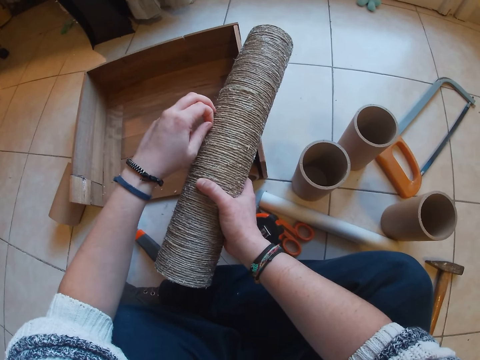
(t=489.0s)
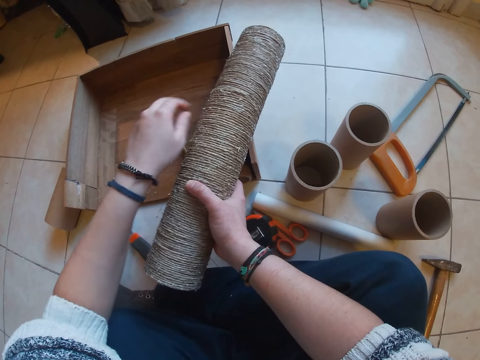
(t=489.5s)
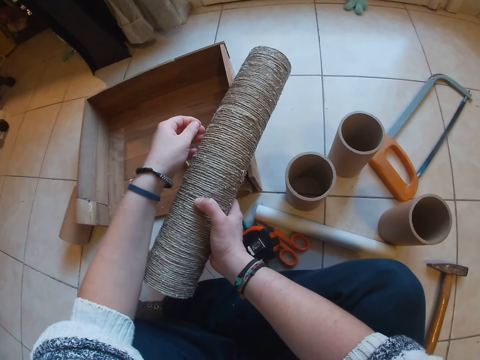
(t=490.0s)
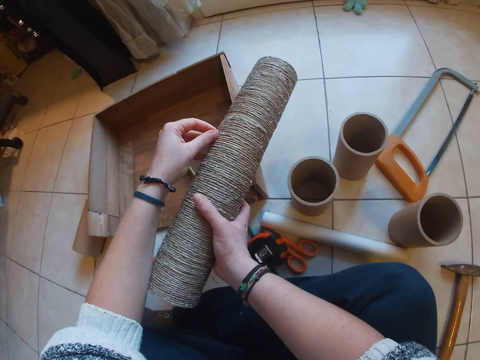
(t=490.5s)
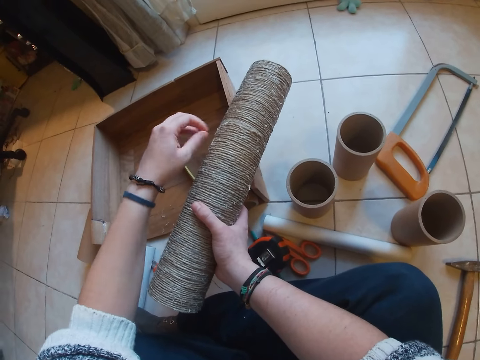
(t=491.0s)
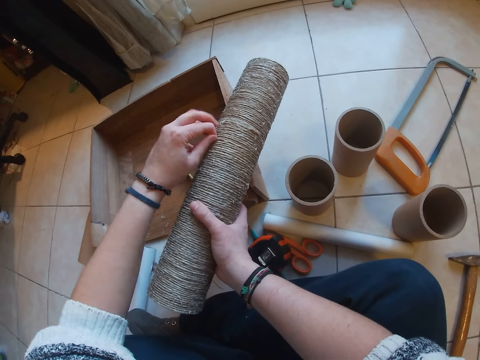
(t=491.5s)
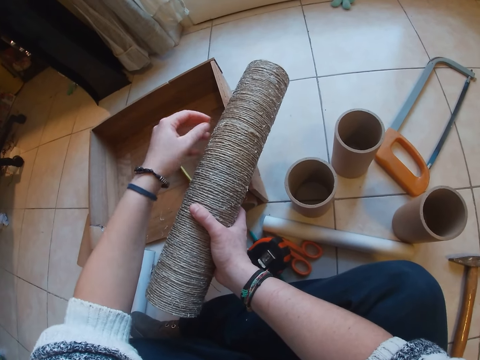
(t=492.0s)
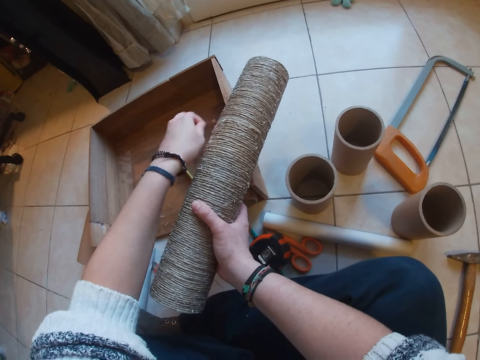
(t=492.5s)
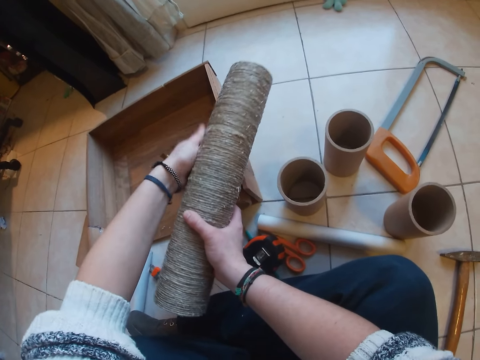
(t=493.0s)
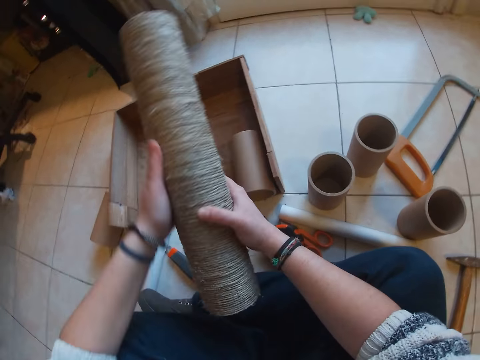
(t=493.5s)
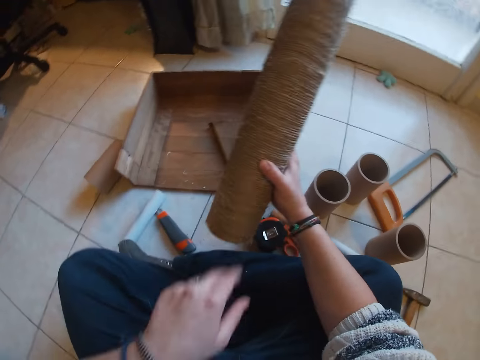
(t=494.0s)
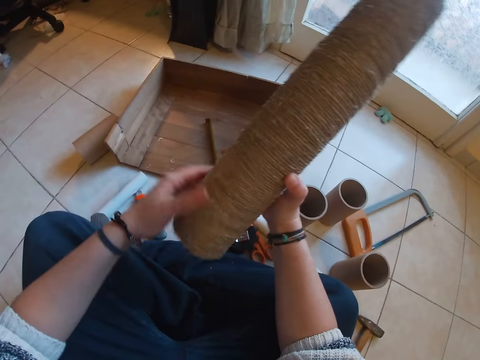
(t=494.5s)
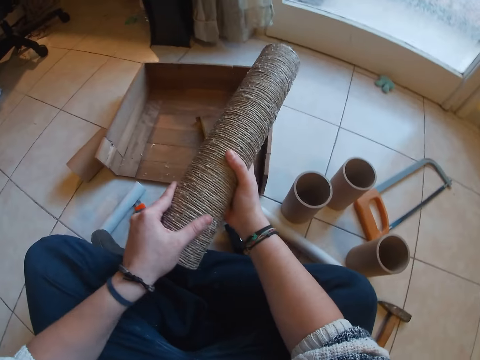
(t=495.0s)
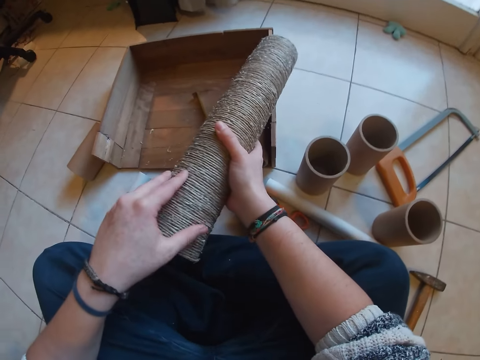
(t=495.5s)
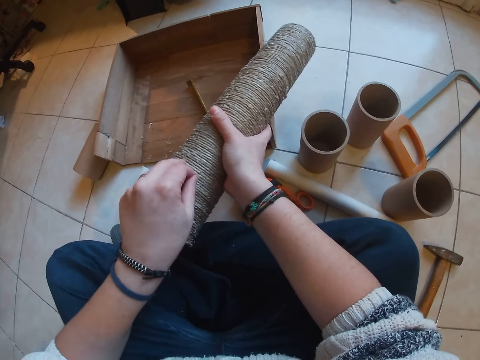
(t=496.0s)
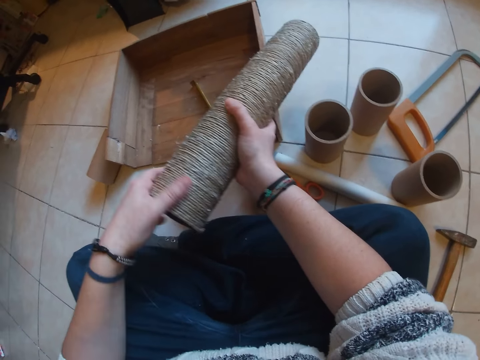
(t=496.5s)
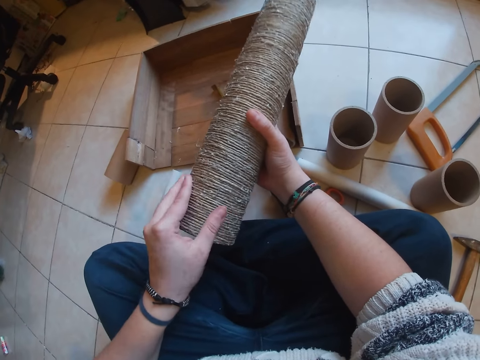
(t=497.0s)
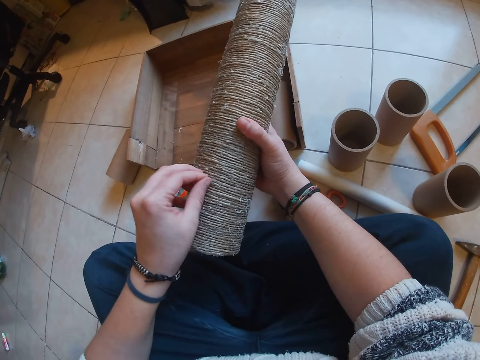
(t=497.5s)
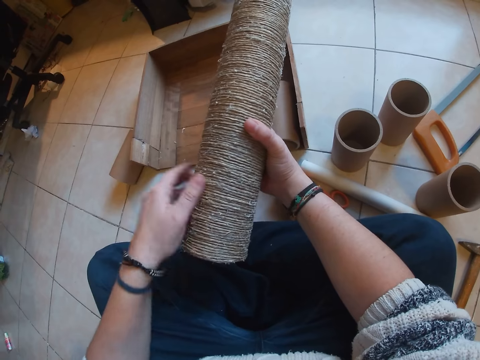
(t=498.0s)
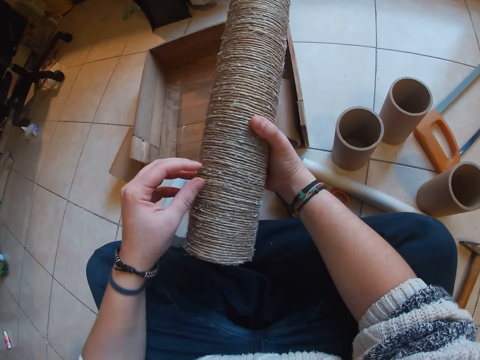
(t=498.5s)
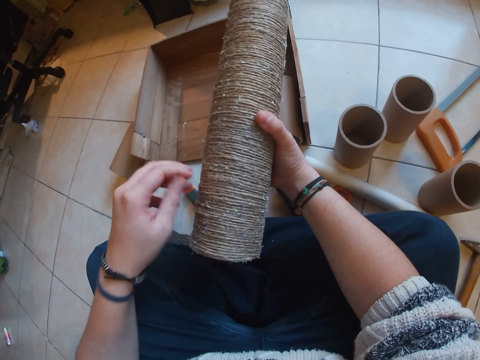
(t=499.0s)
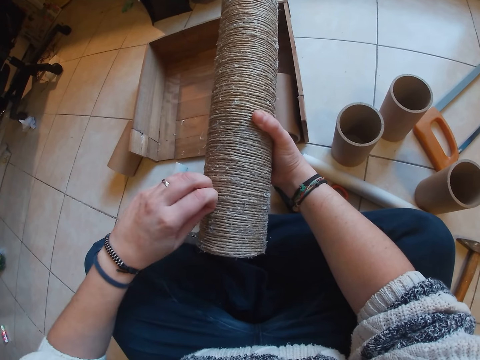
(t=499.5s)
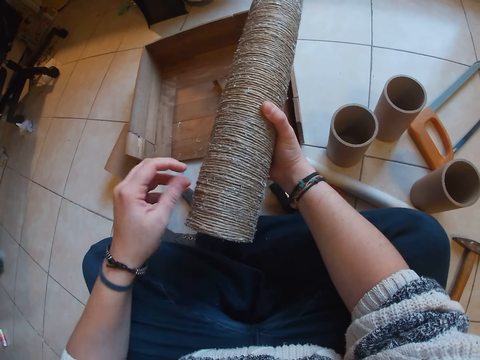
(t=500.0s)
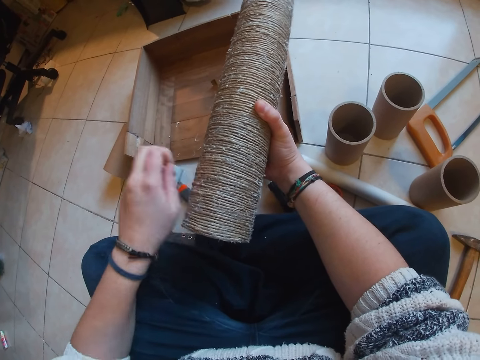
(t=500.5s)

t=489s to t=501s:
The camera wearer rubs her left hand on the twined cardboard tube in her right hand. She raises the twined cardboard tube with her right hand. She dusts the twined cardboard tube in her right hand with her left hand. She turns the twined cardboard tube in her right hand with her left hand. She removes particles from the twined cardboard tube in her right hand with her right hand.

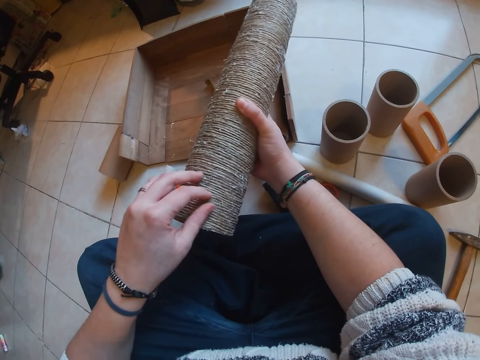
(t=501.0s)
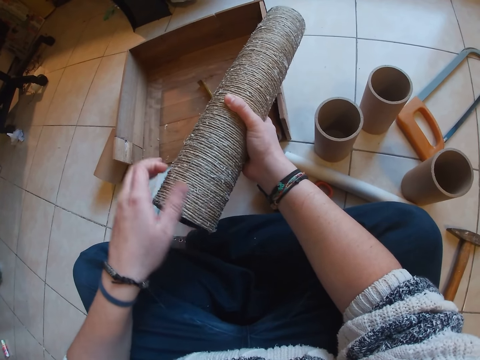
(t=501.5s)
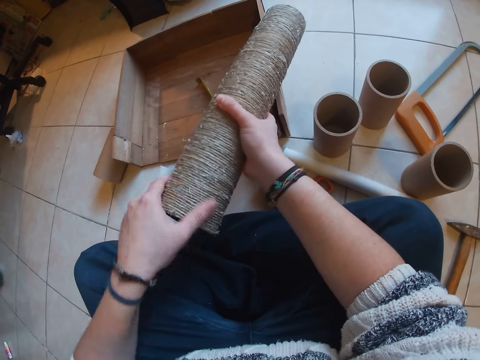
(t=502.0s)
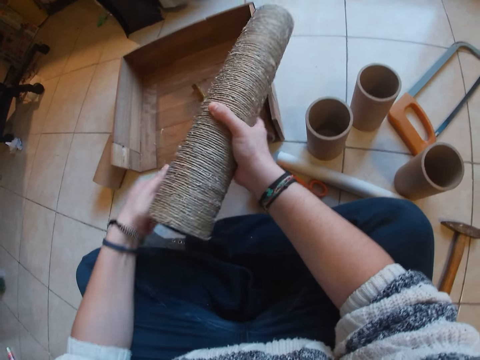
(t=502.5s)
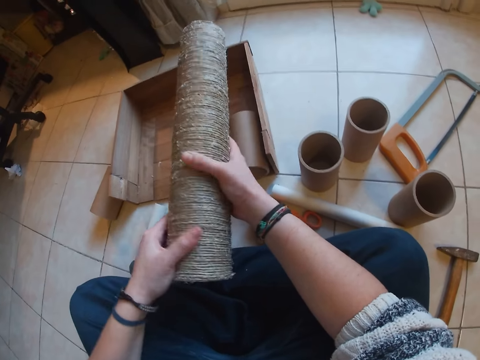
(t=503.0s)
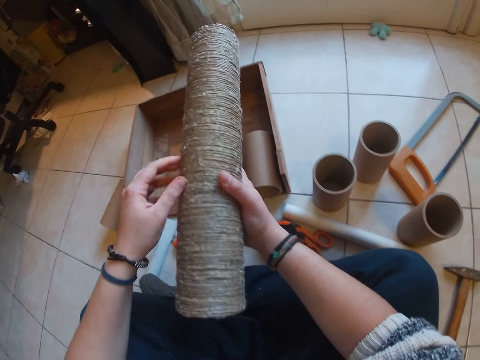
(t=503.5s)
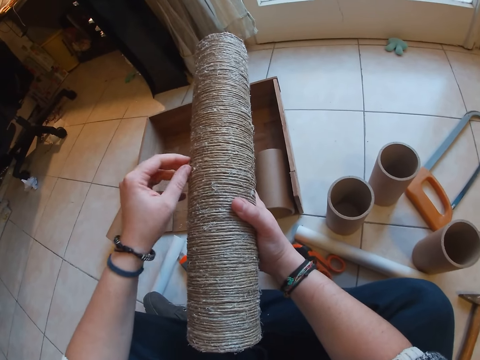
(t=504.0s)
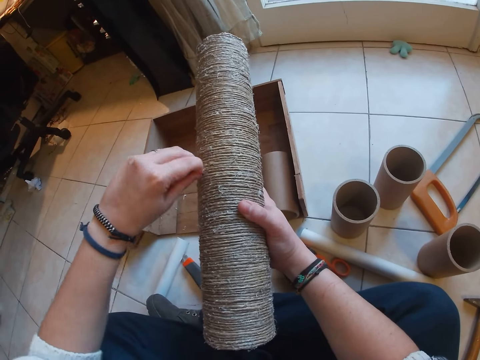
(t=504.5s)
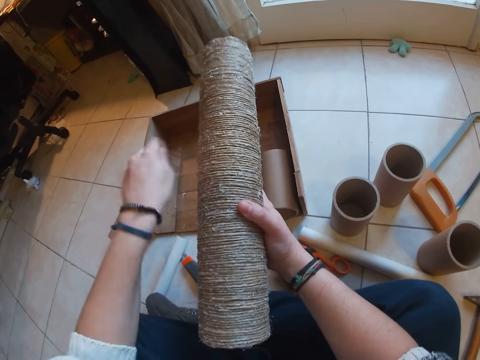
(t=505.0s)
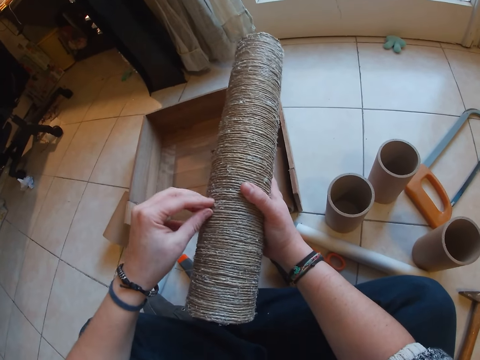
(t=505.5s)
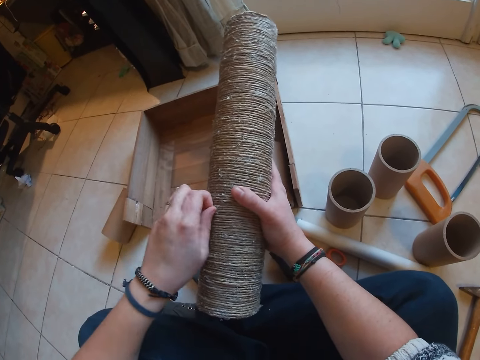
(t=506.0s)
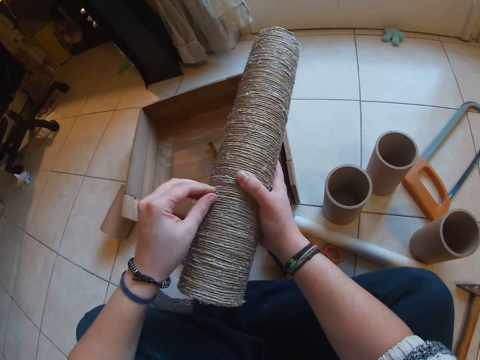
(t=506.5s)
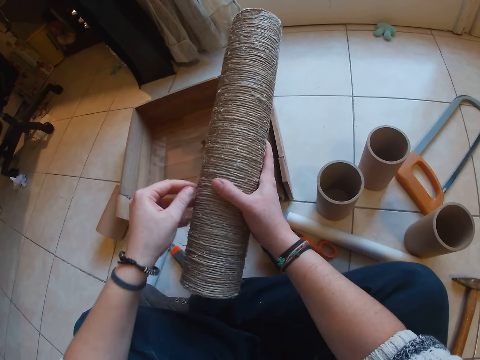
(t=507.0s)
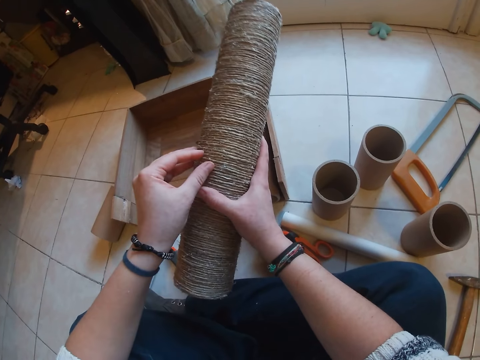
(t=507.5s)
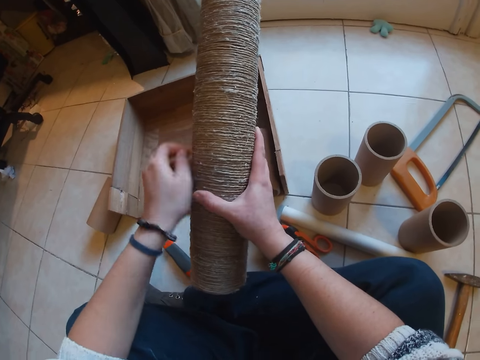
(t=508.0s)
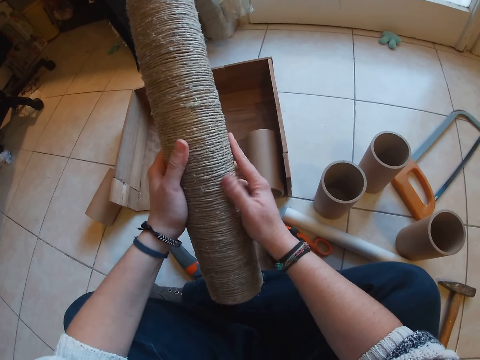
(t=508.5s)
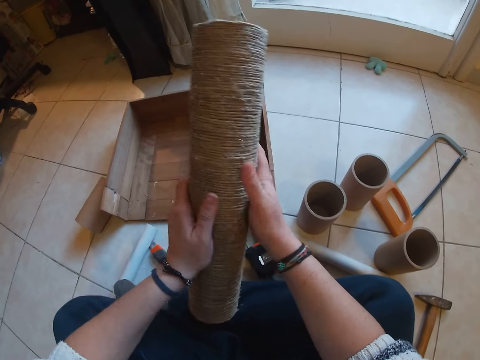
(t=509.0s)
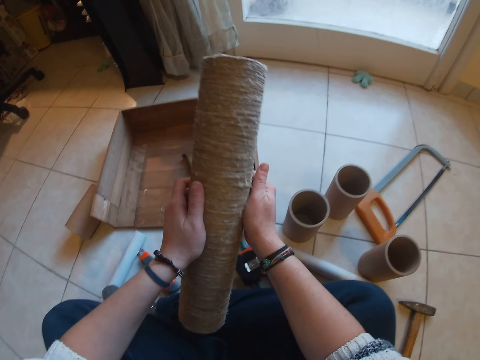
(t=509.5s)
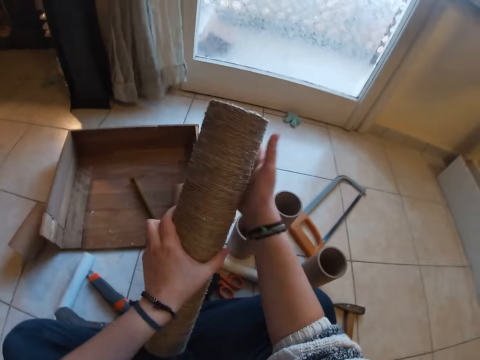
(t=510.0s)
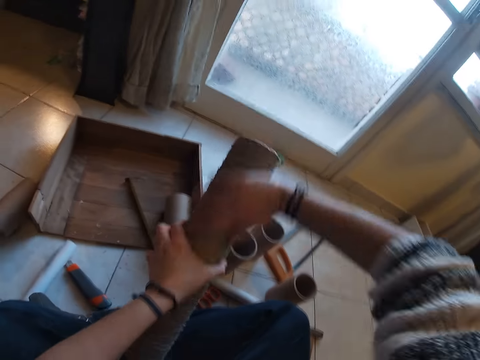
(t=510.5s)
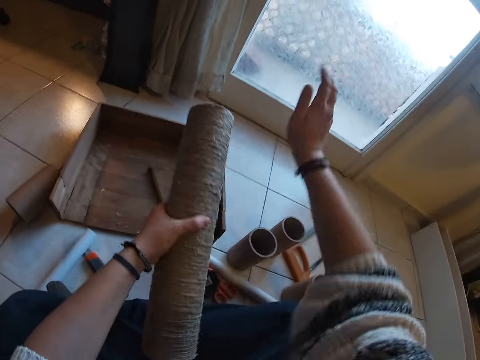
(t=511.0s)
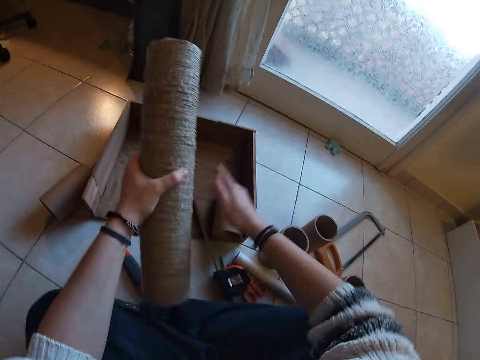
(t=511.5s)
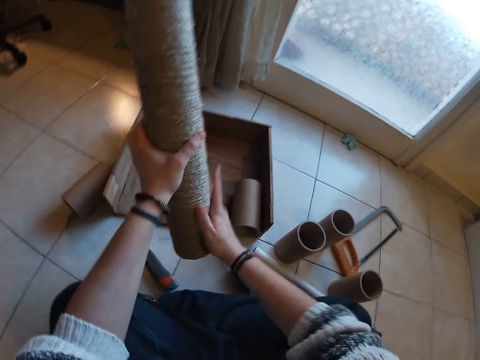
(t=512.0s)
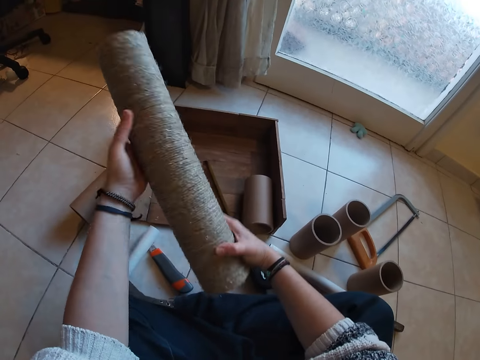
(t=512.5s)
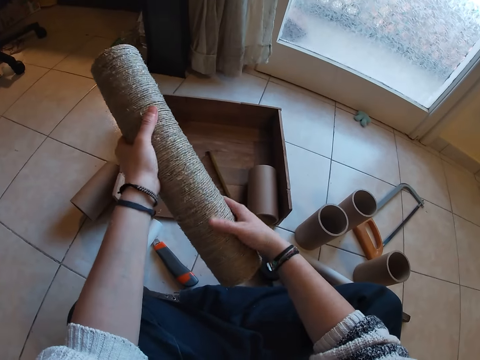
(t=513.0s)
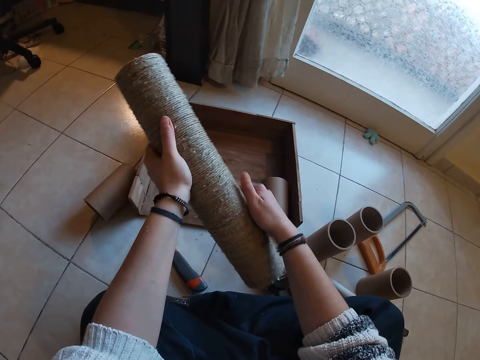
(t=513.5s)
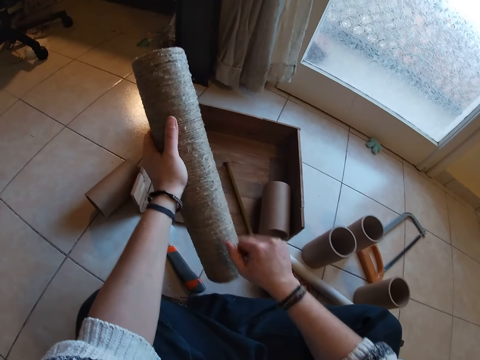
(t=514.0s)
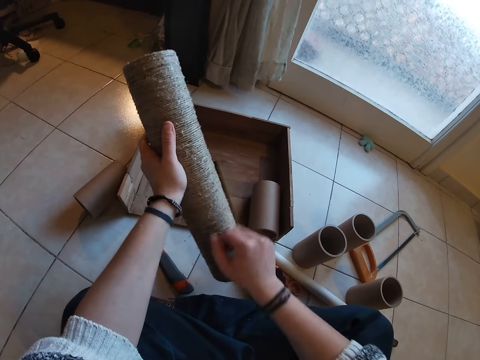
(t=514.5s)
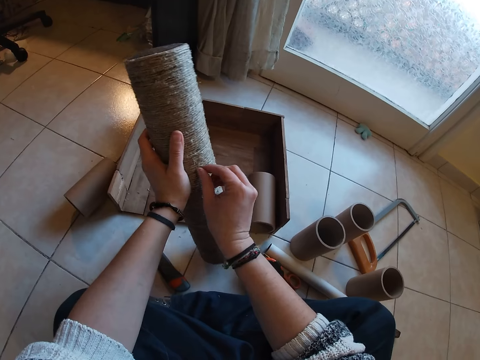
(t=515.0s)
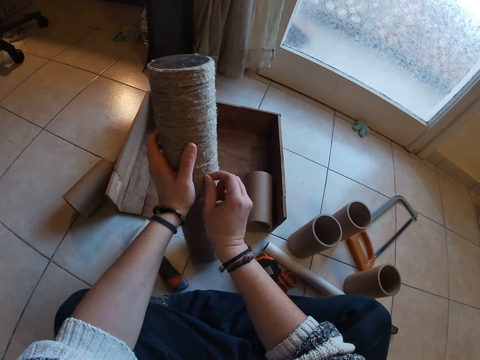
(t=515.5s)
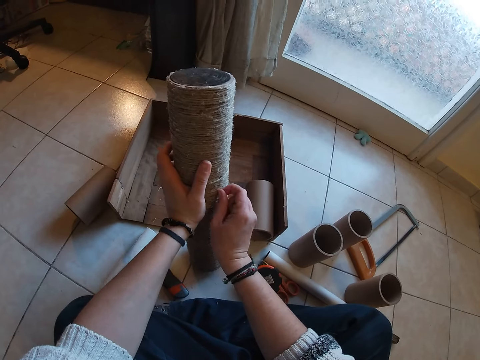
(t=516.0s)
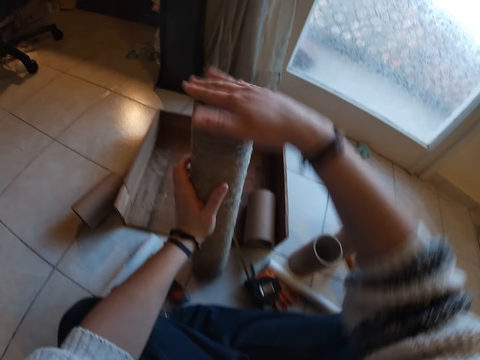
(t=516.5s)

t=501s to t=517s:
The camera wearer turns the twined cardboard tube in her right hand with her left hand. She removes particles from the twined cardboard tube in her right hand with her right hand. She holds the twined cardboard tube in her right hand with her left hand. She removes particles from the twined cardboard tube in her left hand with her right hand. She removes particles from the twined cardboard tube in her left hand with her left hand. She rubs the pipe. She removes dirt from the pipe.
